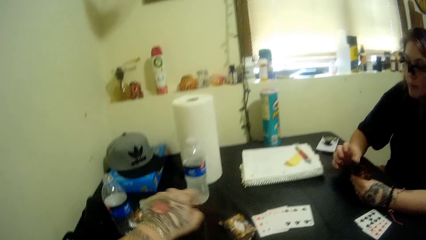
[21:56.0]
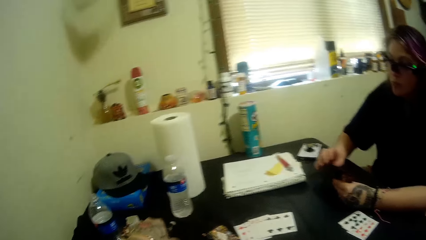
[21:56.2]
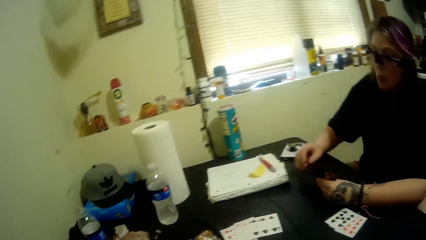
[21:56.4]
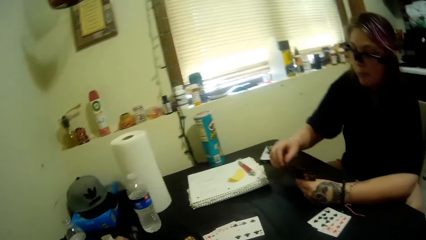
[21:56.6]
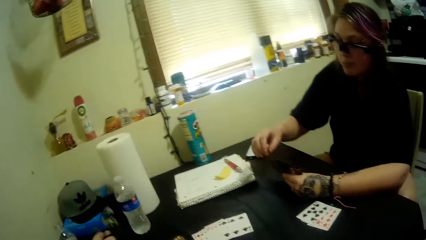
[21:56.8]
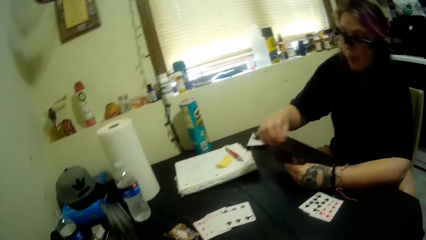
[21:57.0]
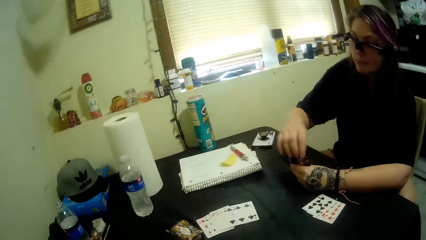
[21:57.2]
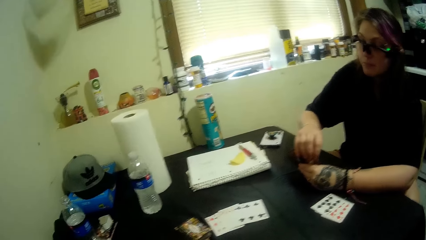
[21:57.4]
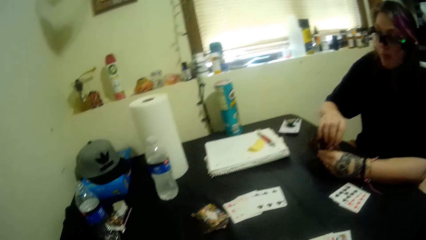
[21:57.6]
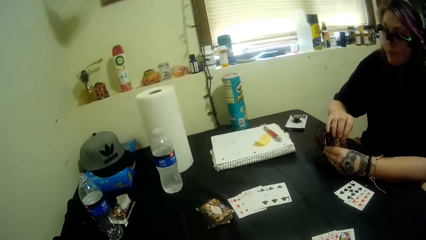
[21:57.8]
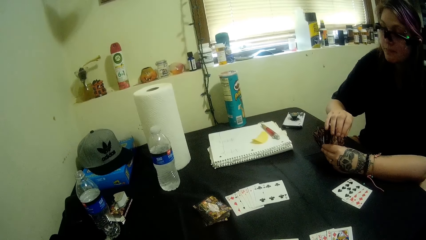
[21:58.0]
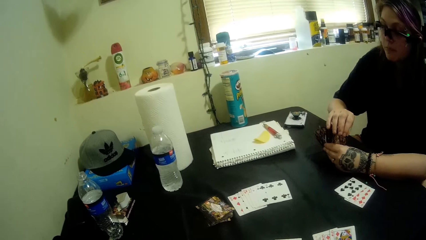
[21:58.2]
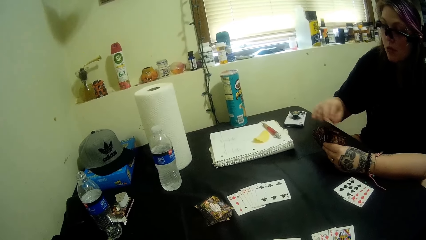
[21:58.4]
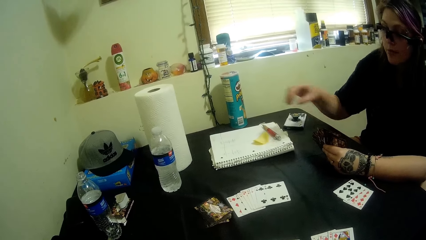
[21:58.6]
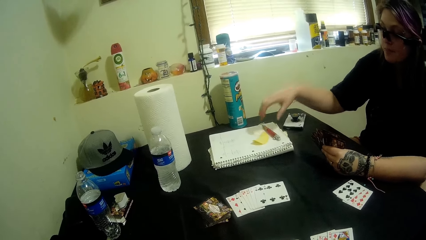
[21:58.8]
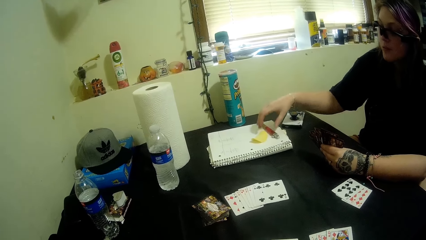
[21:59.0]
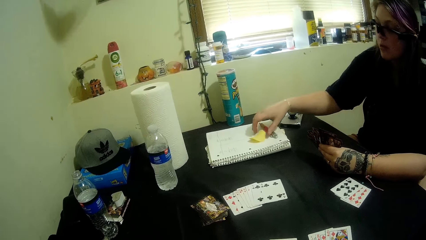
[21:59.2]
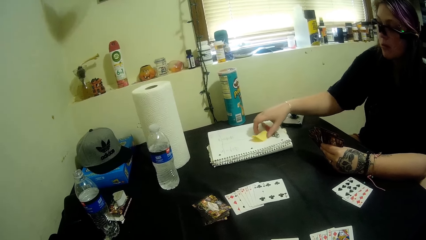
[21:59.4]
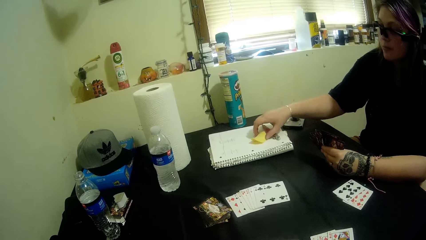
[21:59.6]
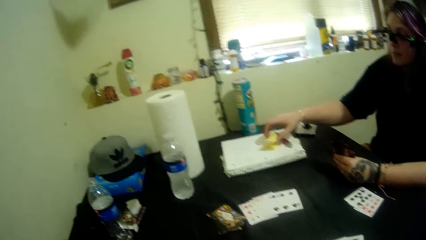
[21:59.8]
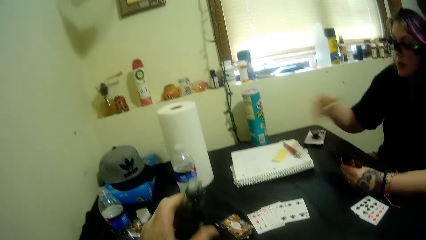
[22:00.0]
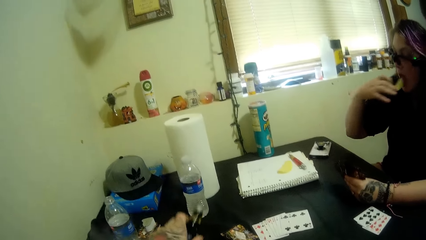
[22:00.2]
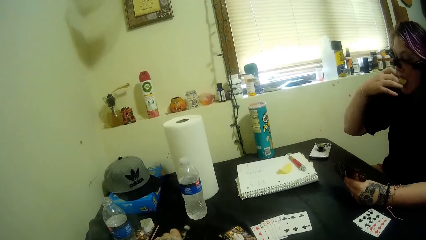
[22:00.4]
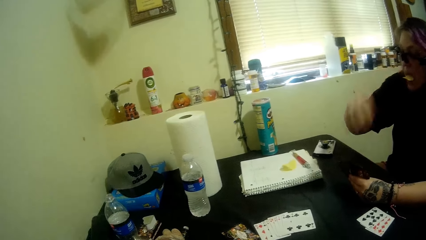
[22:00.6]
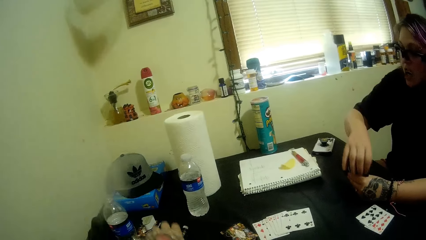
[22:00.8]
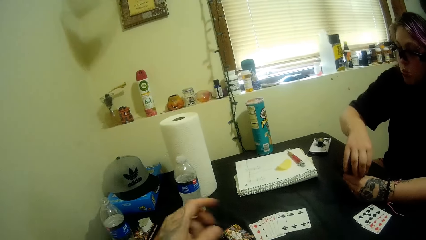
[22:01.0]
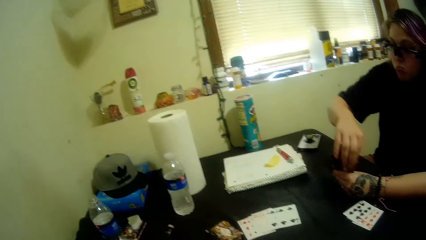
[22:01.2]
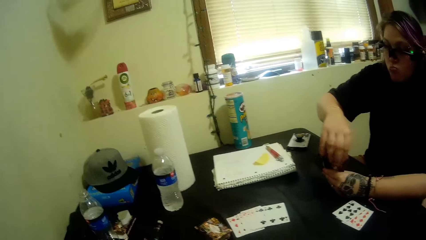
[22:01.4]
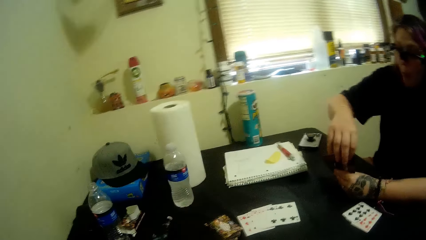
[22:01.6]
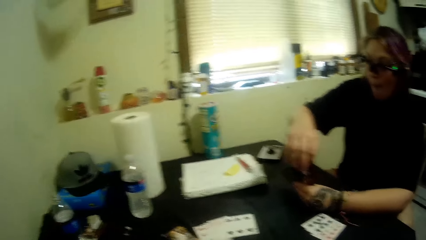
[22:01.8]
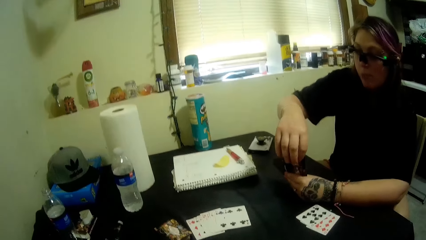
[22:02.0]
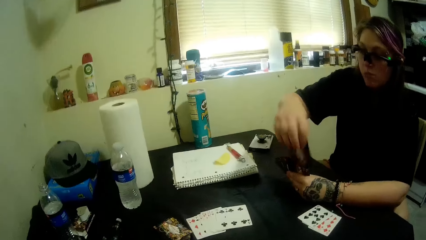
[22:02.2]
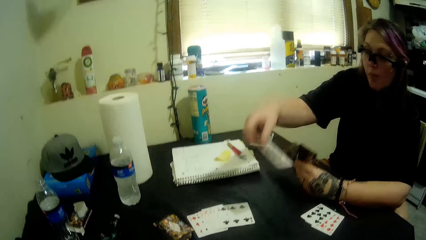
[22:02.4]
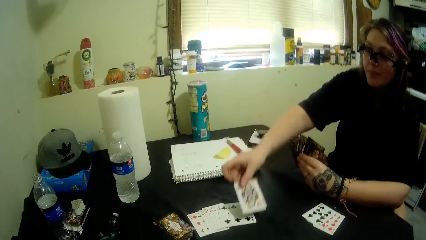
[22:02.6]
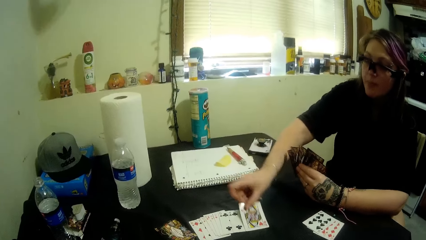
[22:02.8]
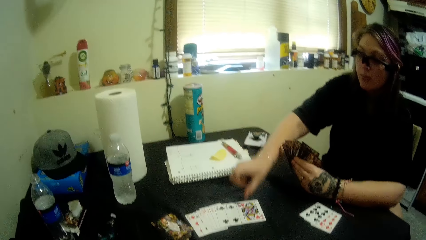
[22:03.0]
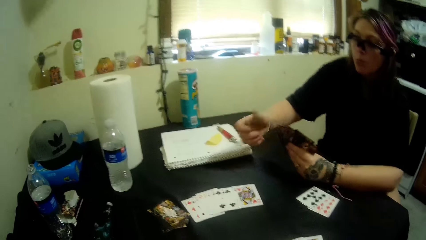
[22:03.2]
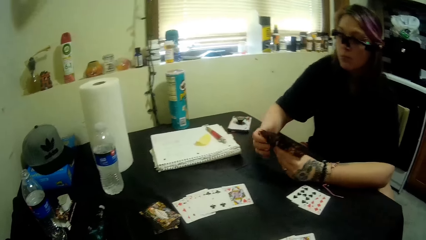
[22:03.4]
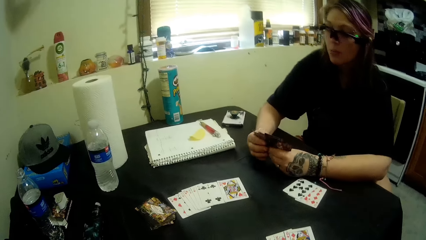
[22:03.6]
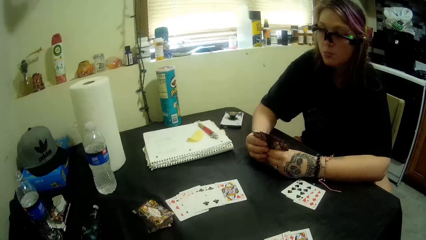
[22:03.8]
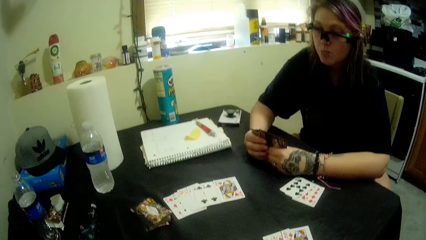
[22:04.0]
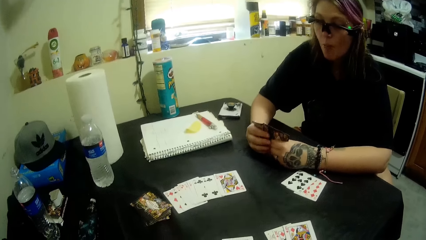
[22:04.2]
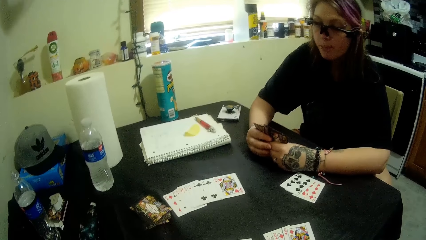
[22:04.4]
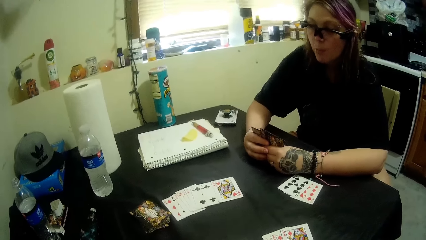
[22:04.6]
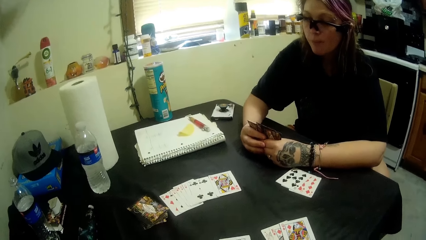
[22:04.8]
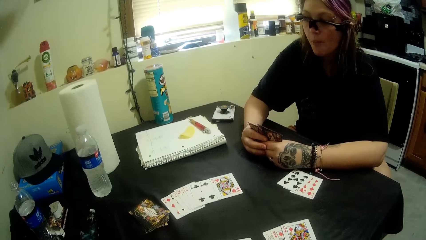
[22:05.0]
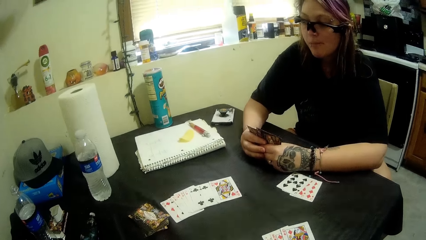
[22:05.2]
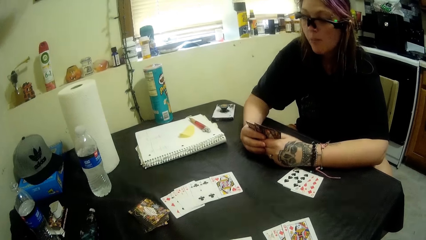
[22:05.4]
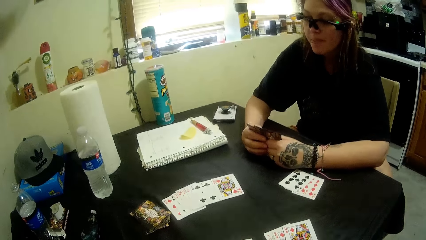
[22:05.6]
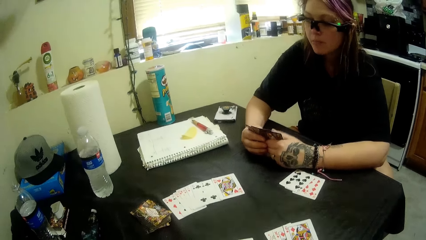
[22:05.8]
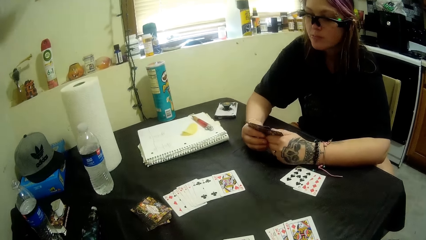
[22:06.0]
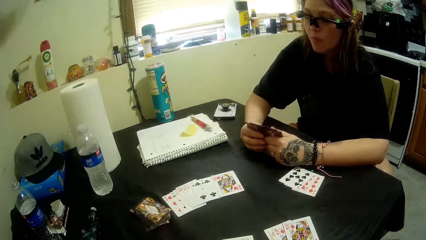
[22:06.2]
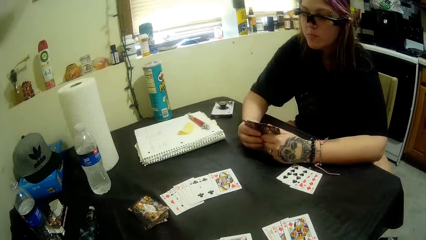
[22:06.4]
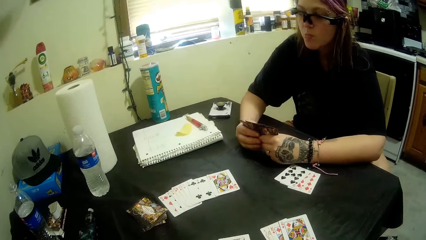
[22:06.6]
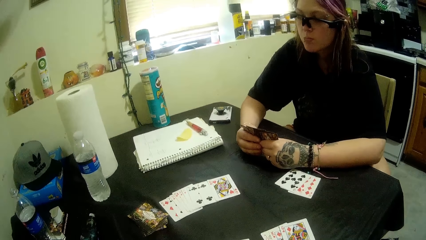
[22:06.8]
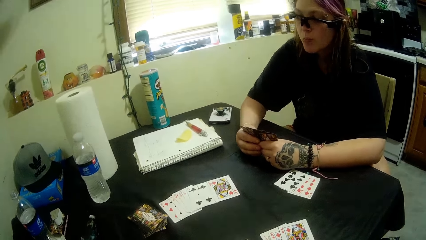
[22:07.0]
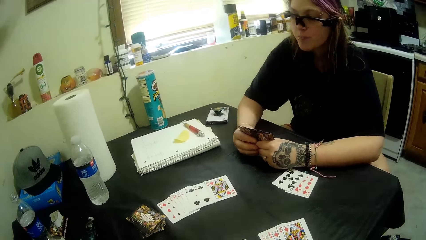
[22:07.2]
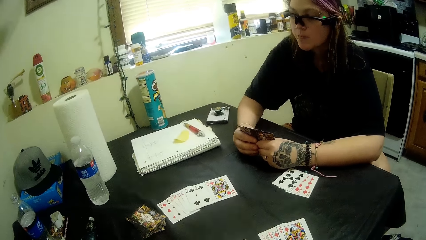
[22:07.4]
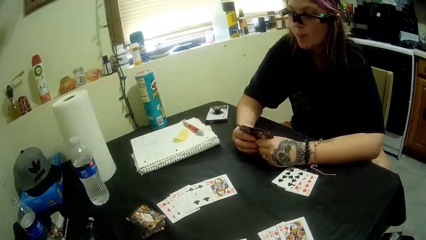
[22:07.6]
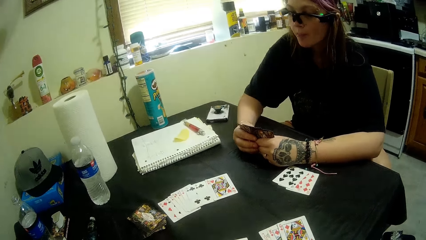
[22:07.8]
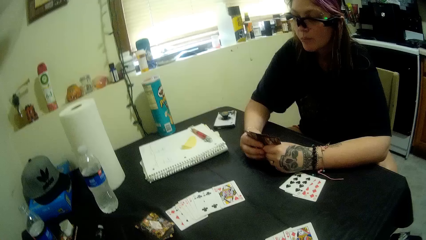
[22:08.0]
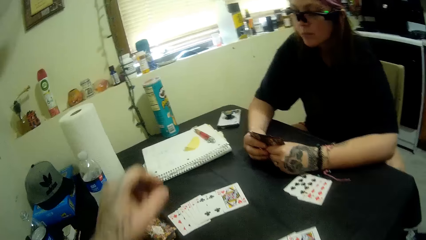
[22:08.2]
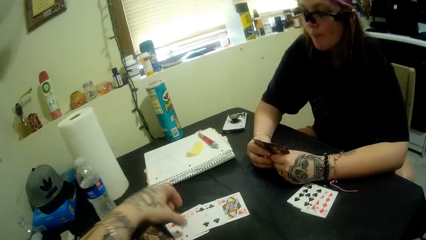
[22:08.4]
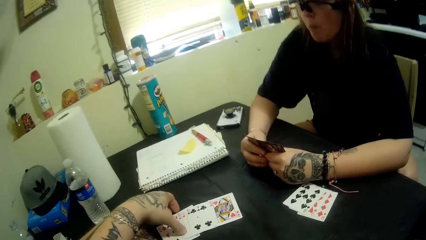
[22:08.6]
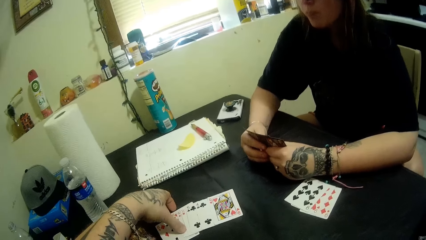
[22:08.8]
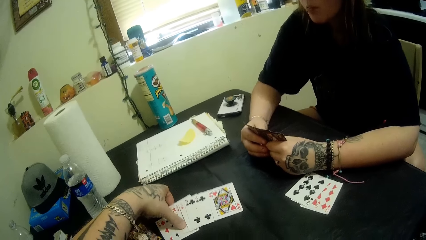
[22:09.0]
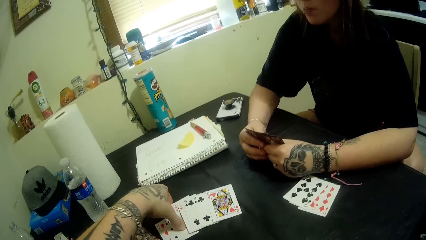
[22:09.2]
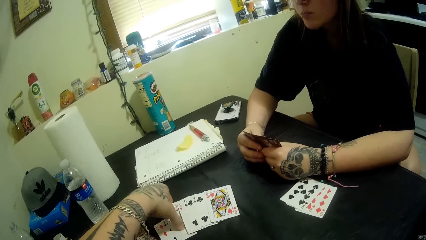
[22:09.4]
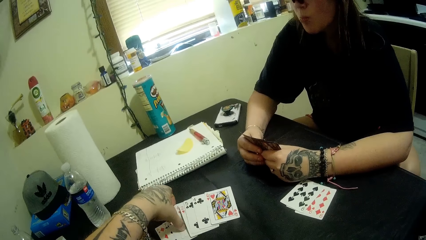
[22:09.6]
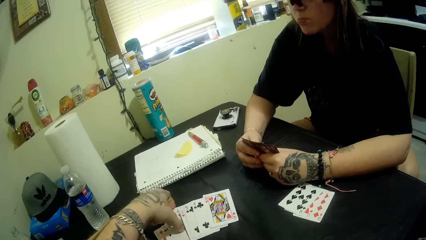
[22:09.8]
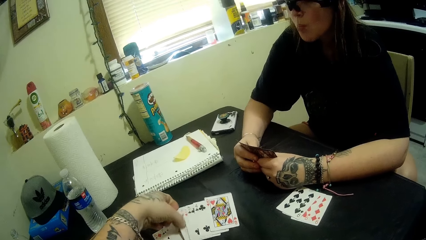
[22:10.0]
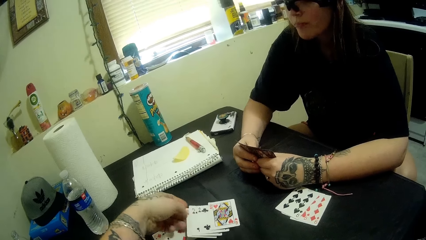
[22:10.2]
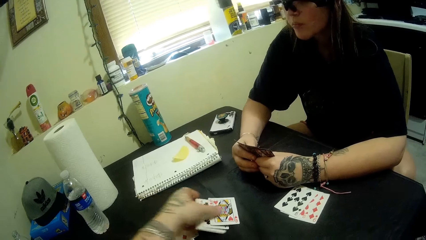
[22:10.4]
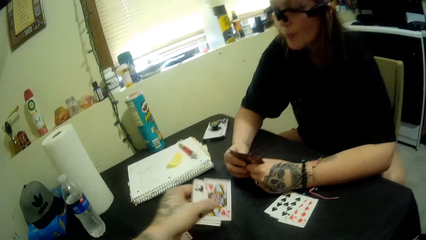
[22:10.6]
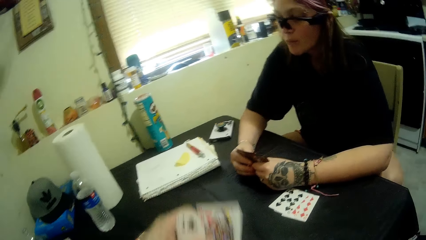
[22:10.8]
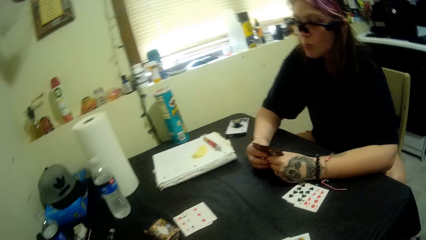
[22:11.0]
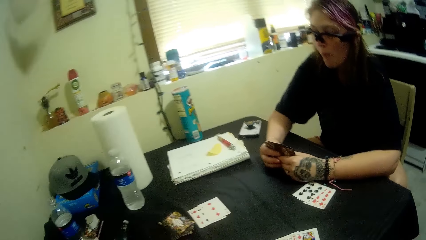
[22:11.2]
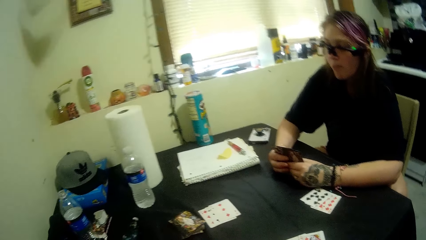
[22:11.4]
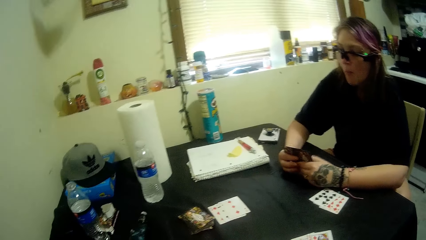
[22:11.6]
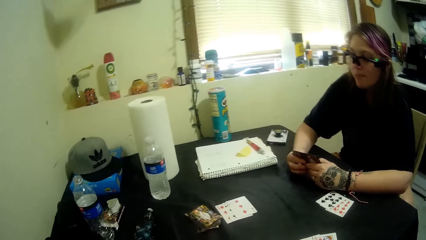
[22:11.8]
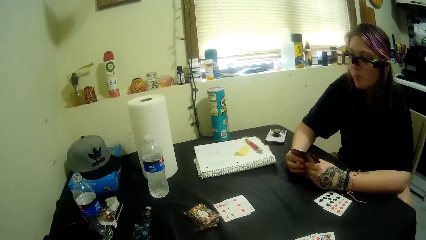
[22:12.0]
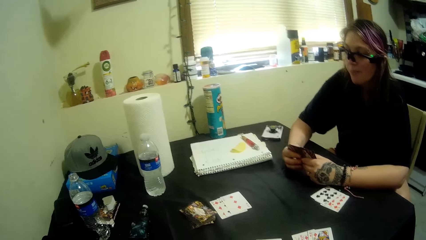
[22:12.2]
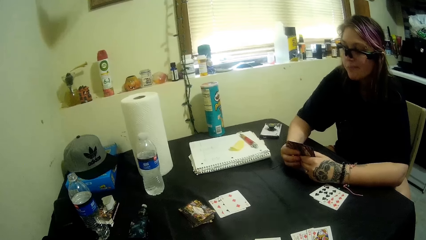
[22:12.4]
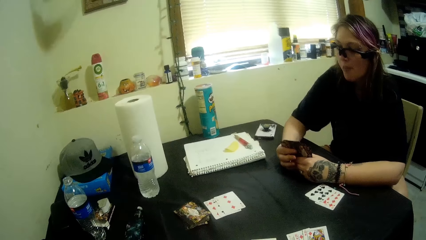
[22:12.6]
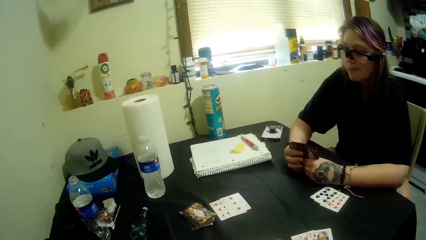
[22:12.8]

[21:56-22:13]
The camera wearer picks up the shisha container on the table. A woman eats part of the snacks on the table. The camera wearer puts the shisha container on the table. The woman plays a card. The camera wearer packs the cards on the table.
